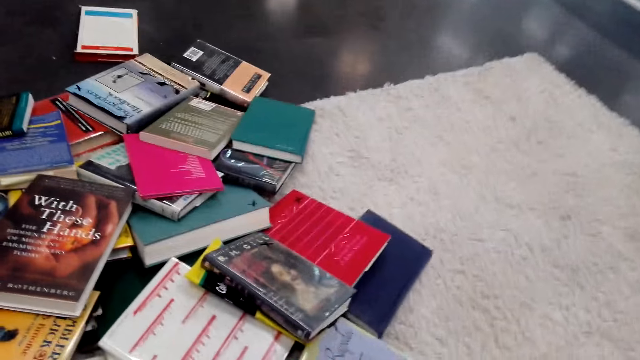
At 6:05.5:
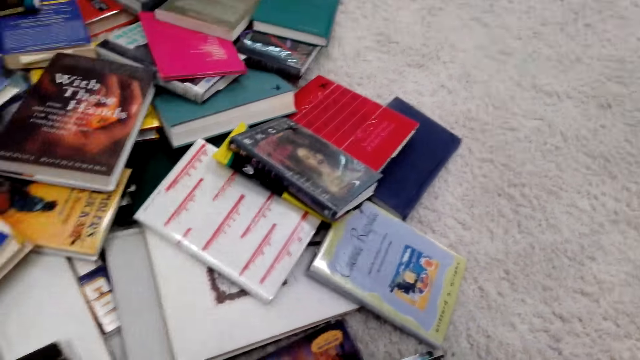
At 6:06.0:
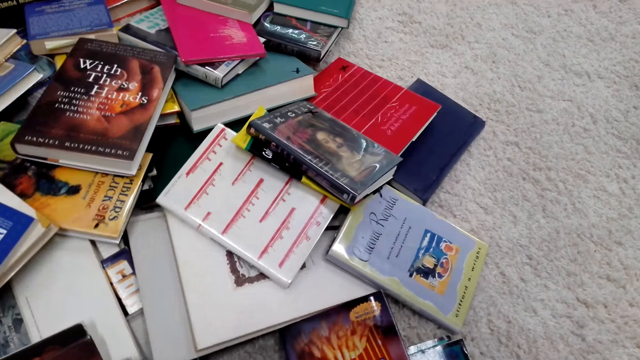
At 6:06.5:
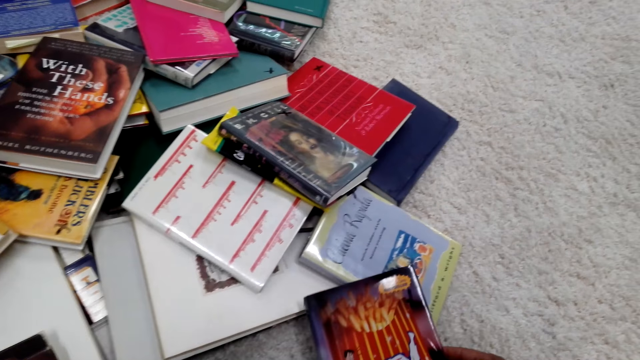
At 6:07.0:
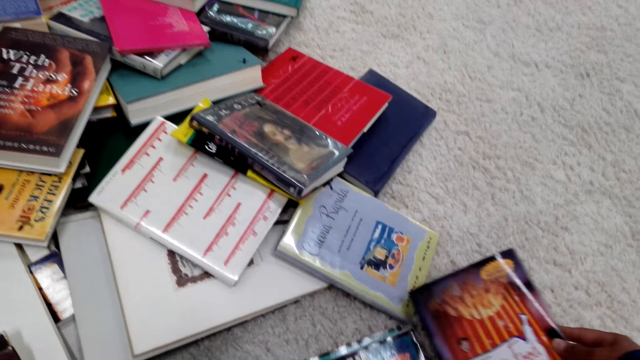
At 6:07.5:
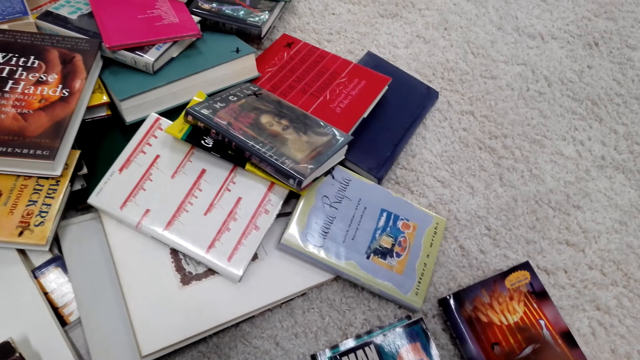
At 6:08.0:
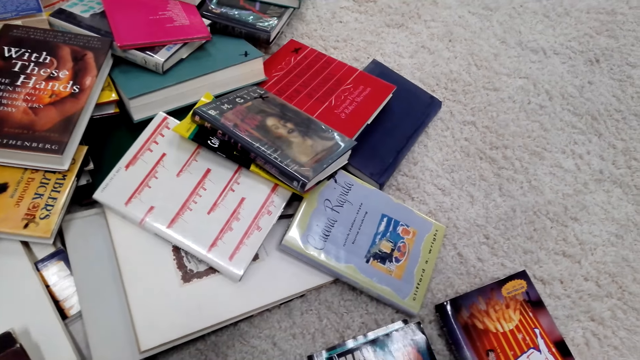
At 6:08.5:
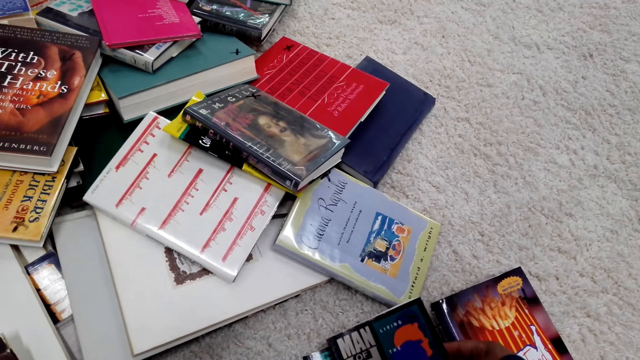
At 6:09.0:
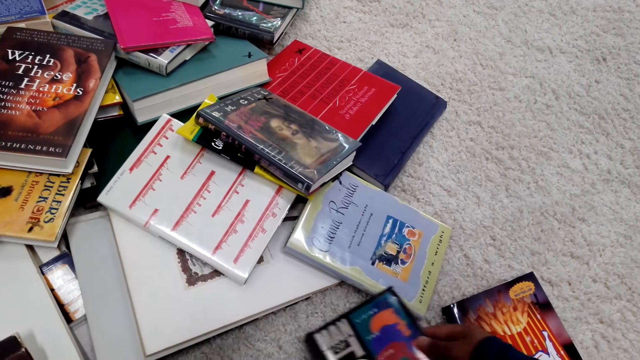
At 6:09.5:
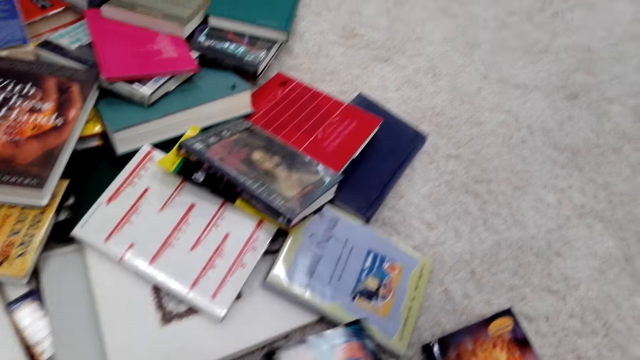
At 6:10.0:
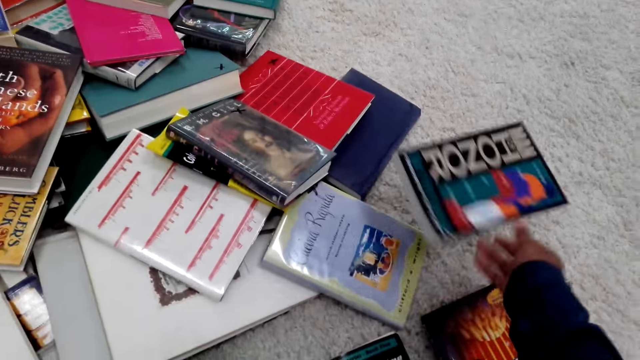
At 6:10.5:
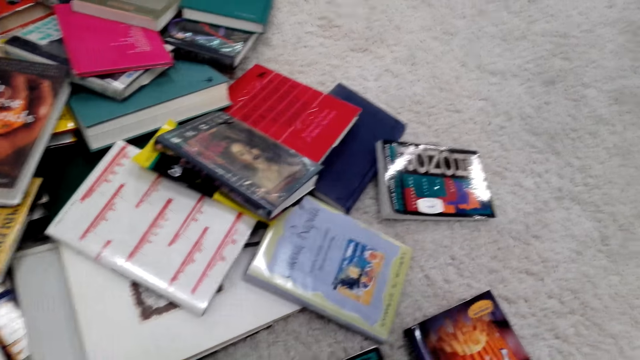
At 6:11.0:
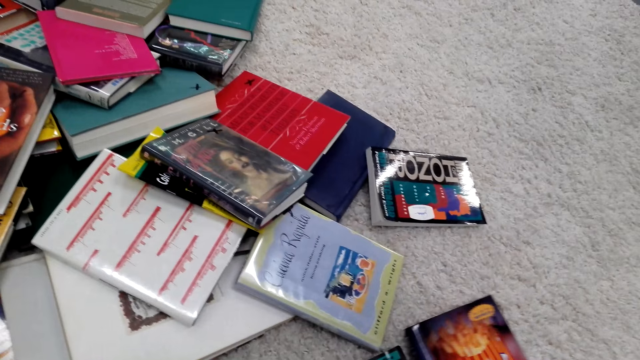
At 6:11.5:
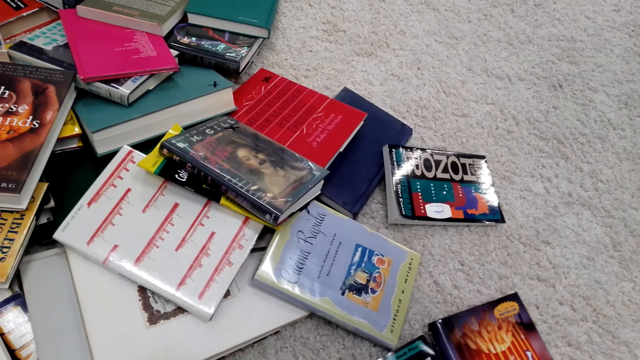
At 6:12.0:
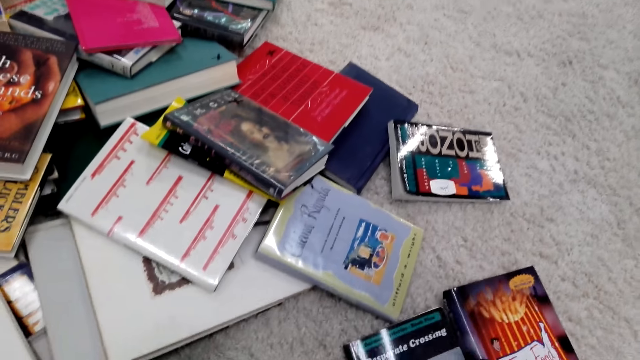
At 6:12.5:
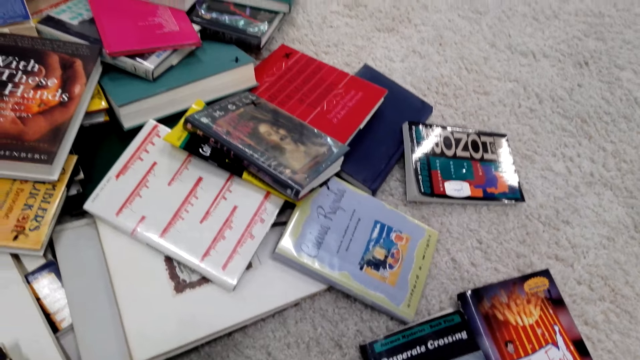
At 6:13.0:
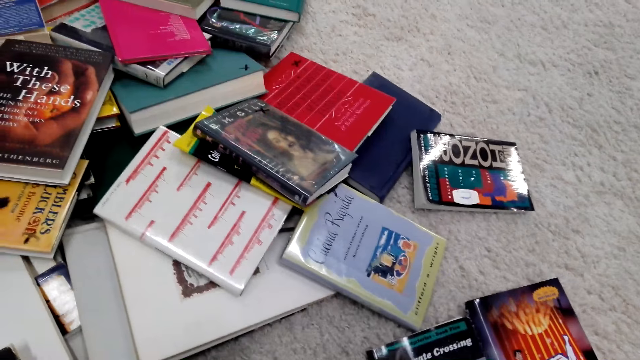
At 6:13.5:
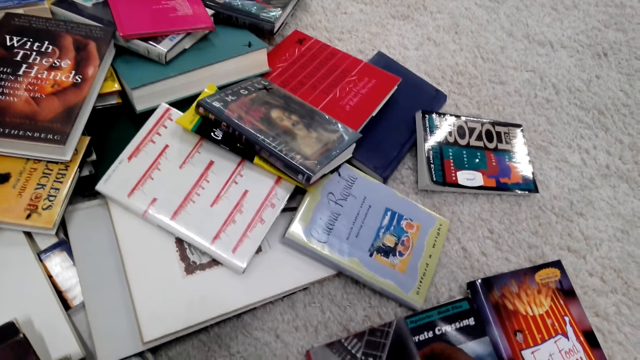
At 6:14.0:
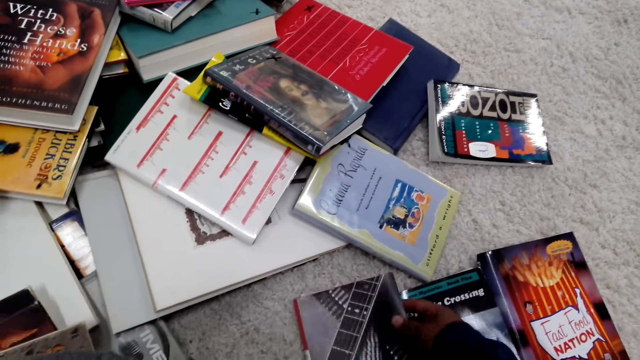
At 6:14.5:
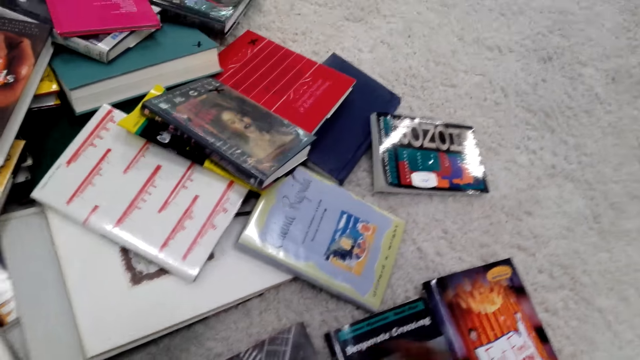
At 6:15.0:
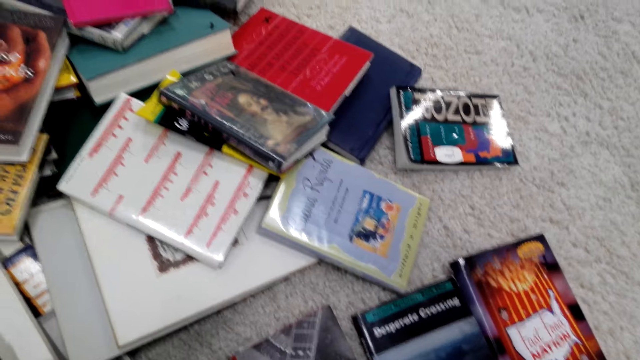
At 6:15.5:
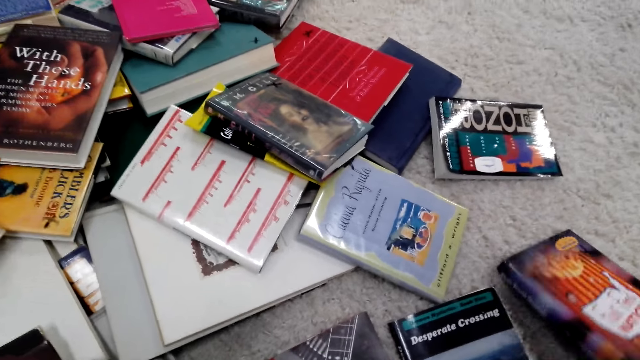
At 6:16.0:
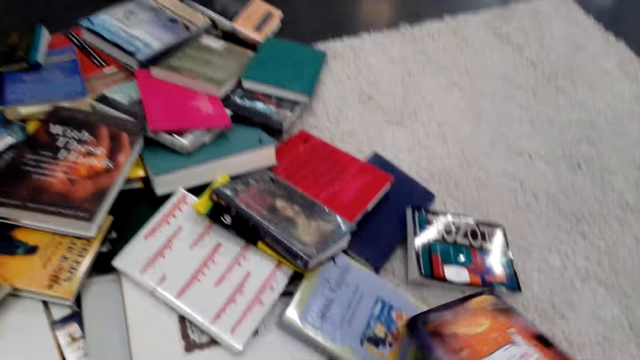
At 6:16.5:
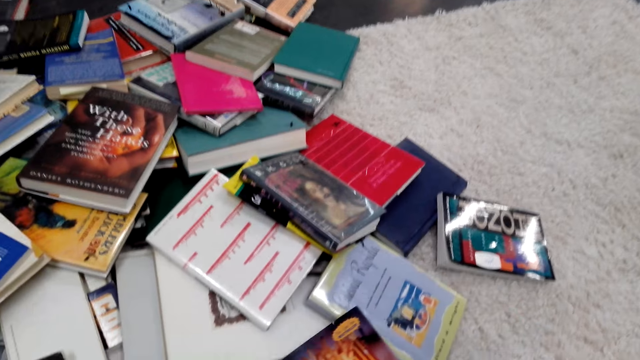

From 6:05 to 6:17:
The camera wearer puts the book down. They arrange the books on the floor. They throw the book on the floor. They arrange the books on the floor.

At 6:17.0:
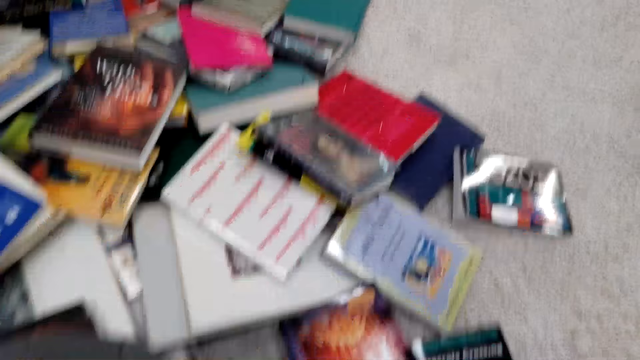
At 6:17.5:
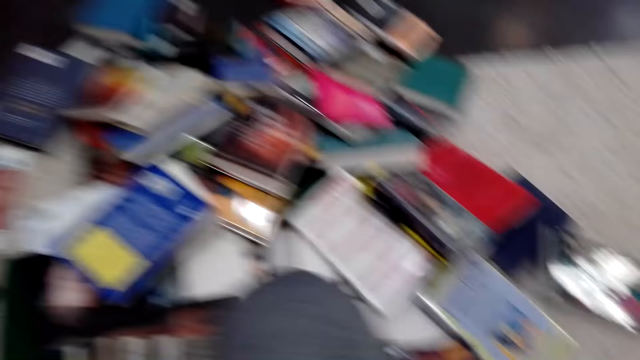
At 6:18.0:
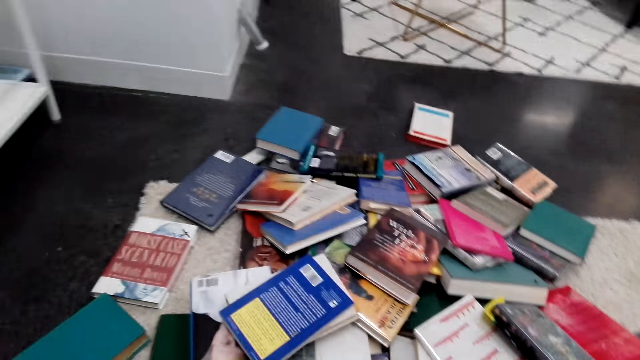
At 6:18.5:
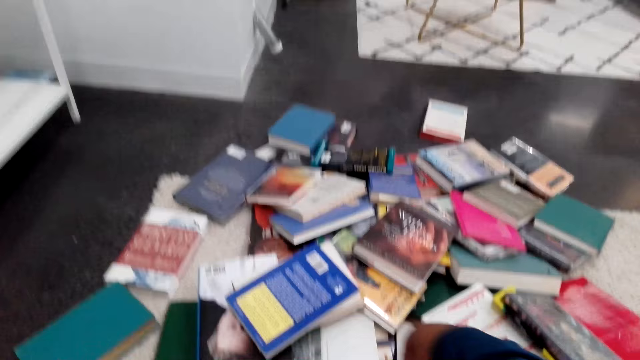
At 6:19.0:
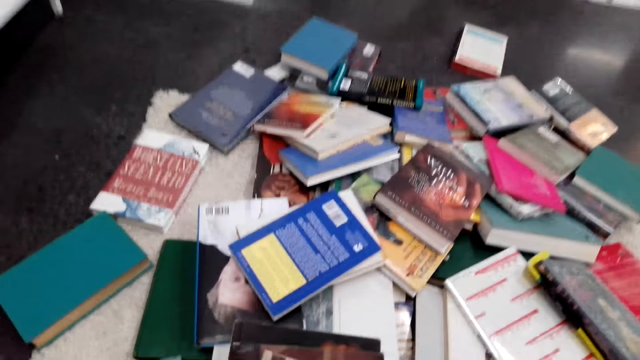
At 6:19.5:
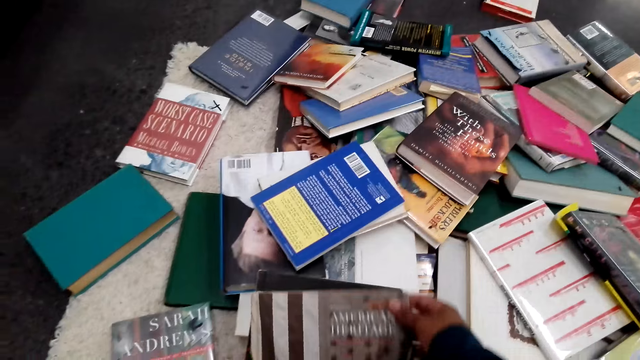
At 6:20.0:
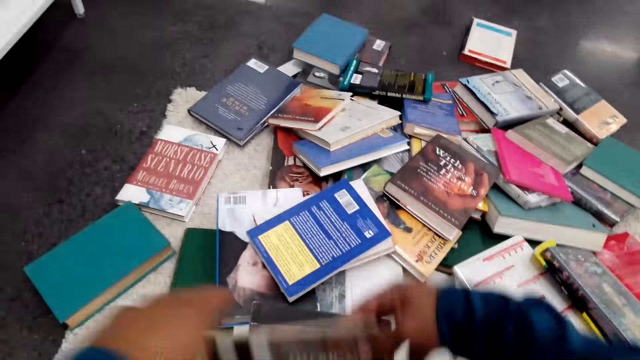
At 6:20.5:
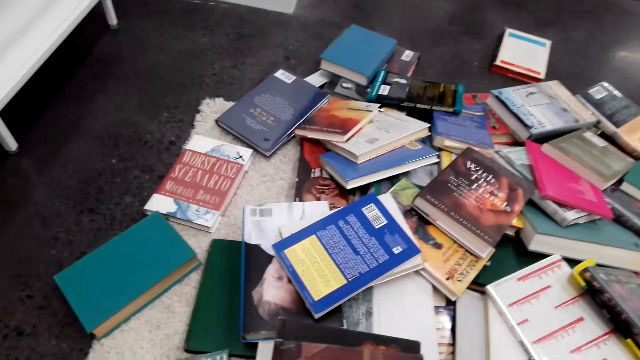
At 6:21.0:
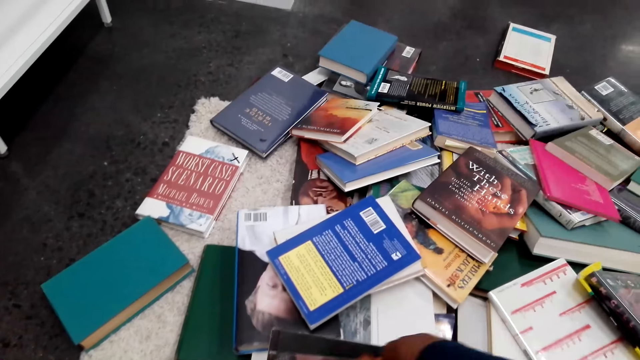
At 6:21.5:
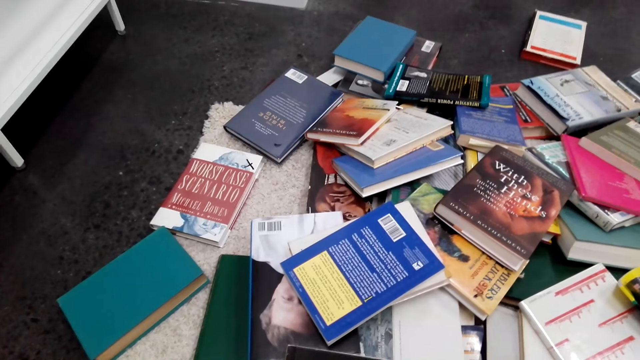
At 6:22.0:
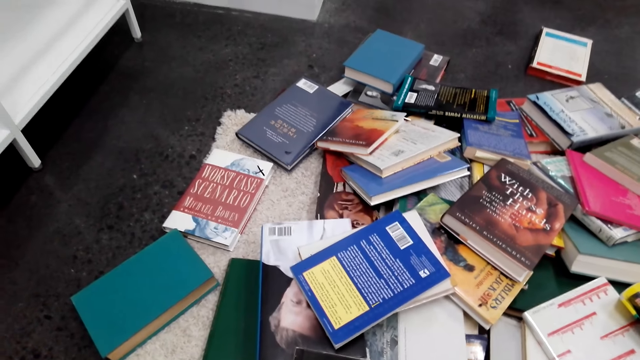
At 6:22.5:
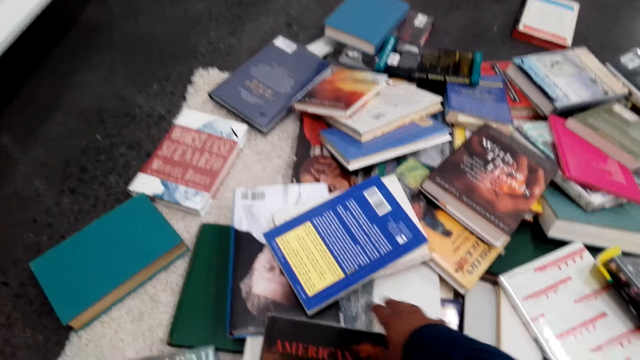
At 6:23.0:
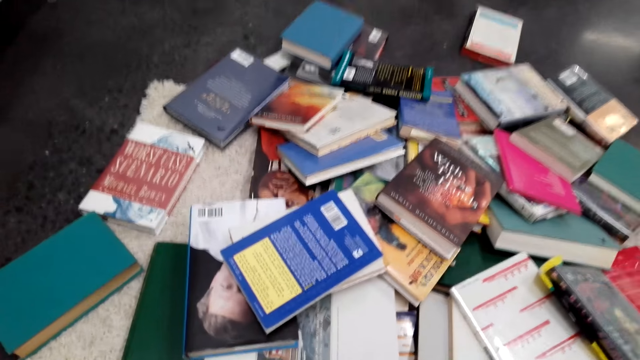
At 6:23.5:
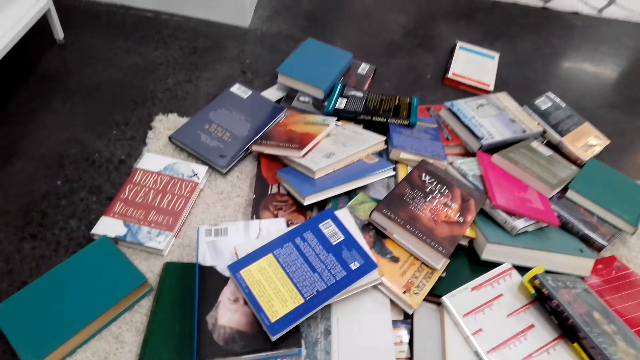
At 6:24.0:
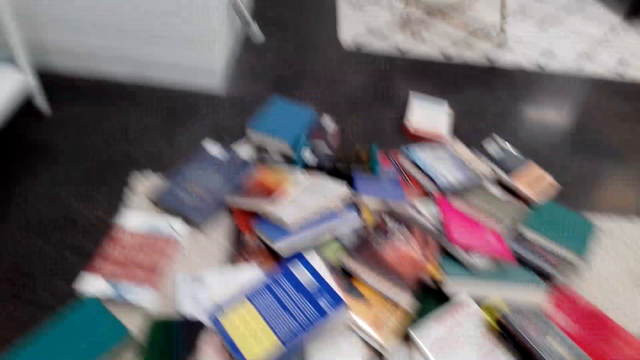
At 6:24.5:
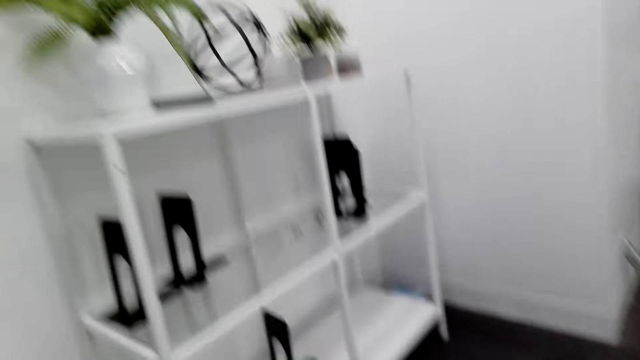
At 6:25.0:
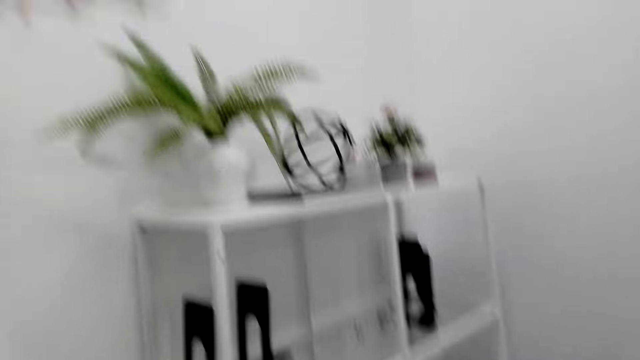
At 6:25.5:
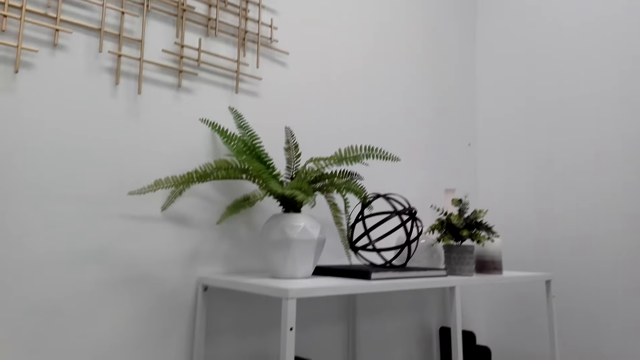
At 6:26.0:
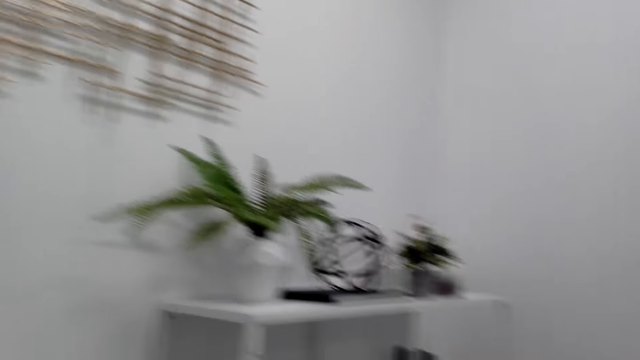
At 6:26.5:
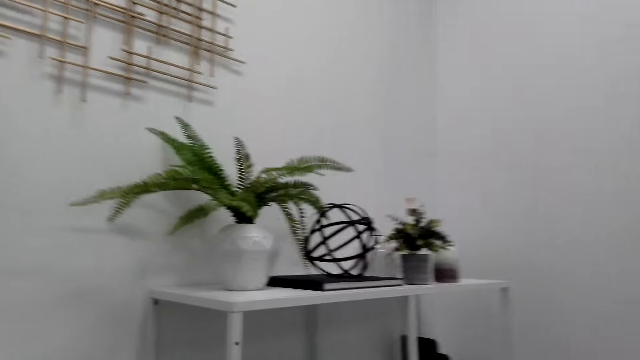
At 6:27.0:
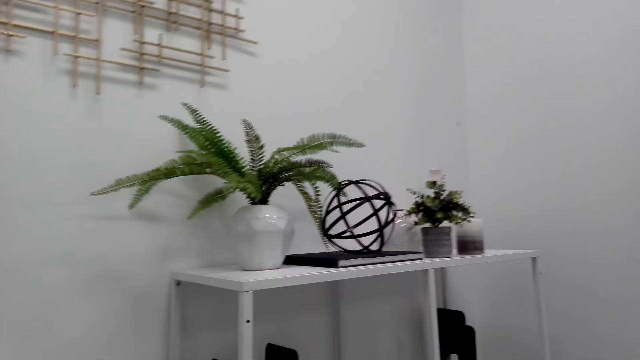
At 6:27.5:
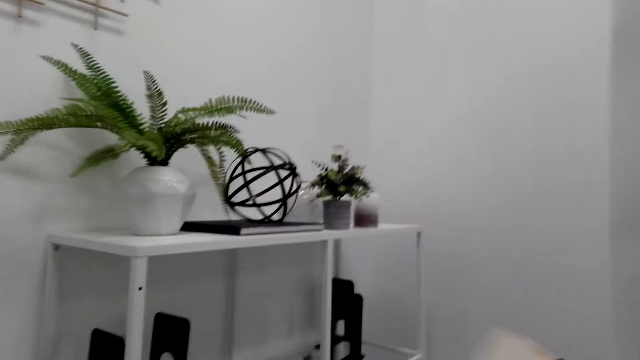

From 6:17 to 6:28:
The camera wearer looks around. They pick up books. They look around. They move closer to the bookshelf.
